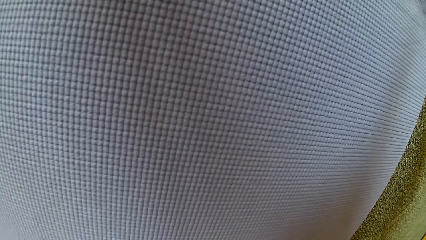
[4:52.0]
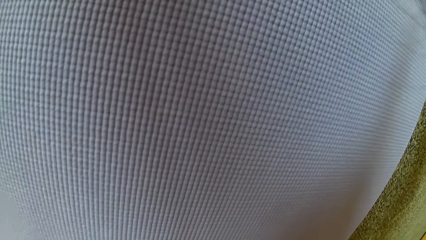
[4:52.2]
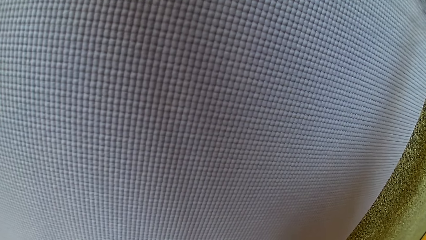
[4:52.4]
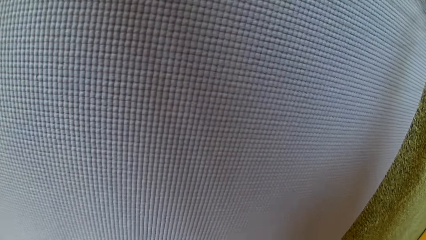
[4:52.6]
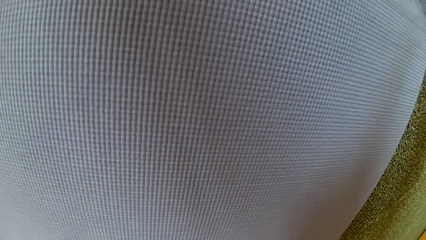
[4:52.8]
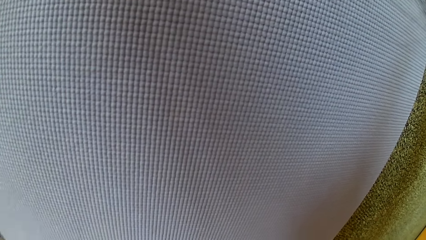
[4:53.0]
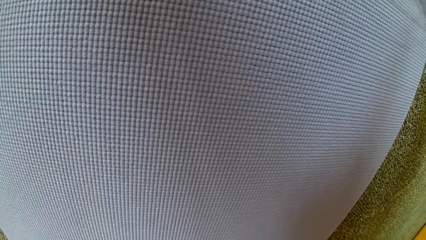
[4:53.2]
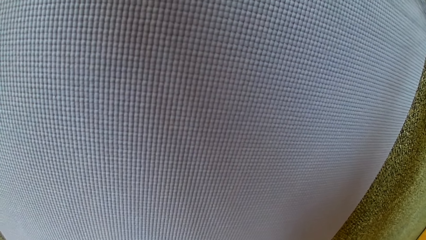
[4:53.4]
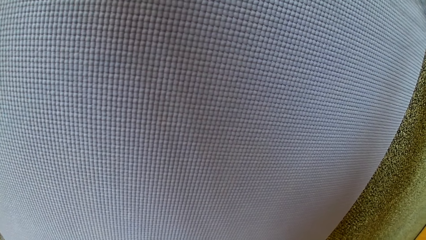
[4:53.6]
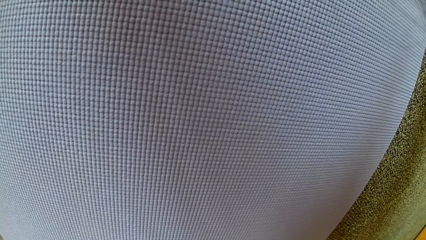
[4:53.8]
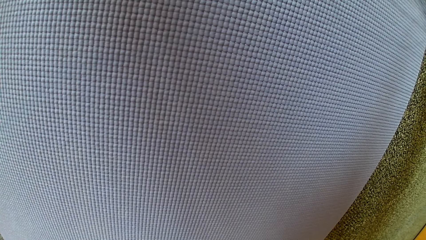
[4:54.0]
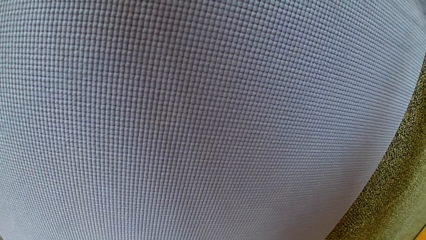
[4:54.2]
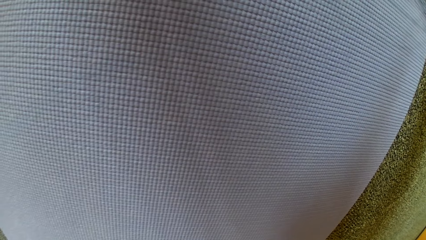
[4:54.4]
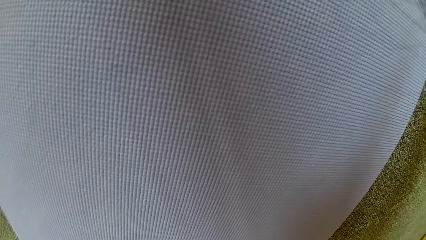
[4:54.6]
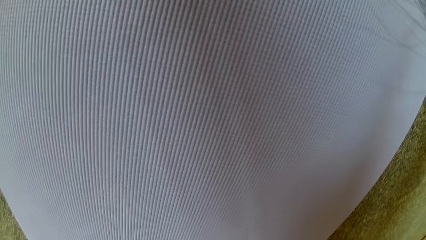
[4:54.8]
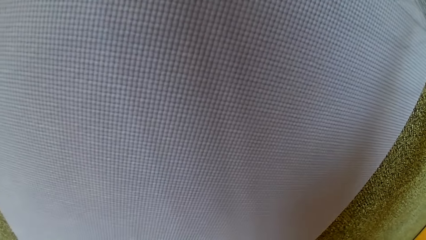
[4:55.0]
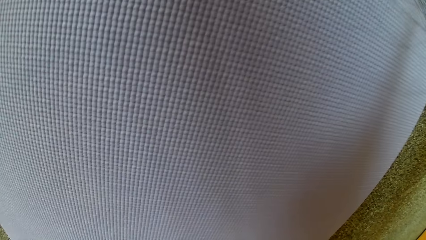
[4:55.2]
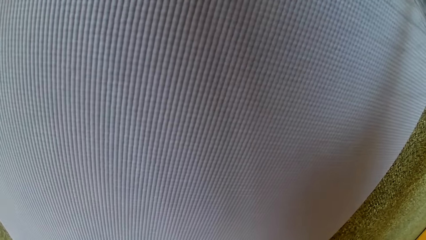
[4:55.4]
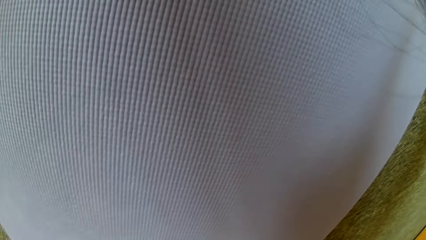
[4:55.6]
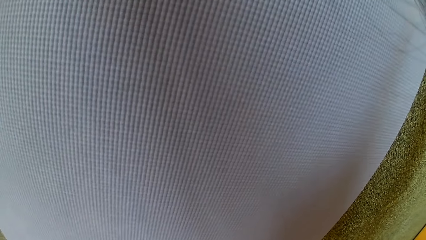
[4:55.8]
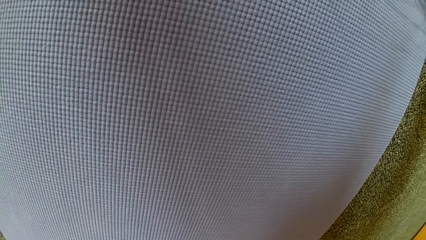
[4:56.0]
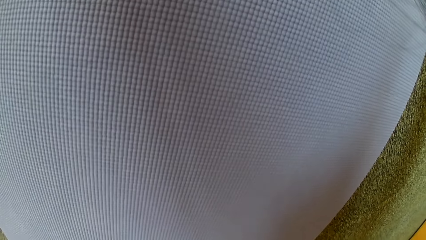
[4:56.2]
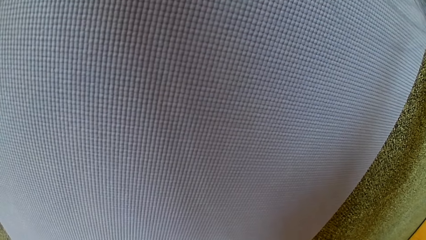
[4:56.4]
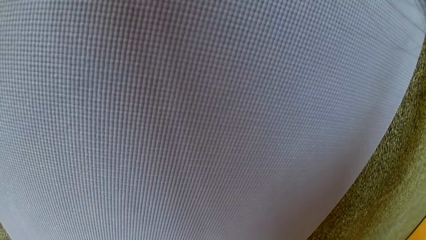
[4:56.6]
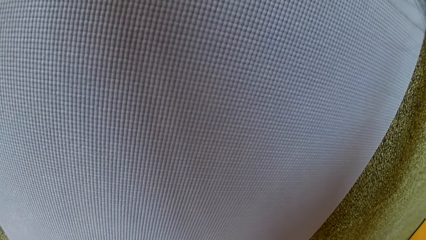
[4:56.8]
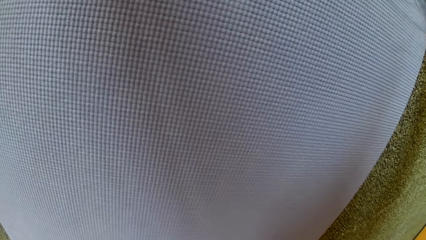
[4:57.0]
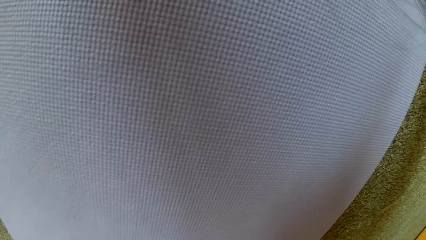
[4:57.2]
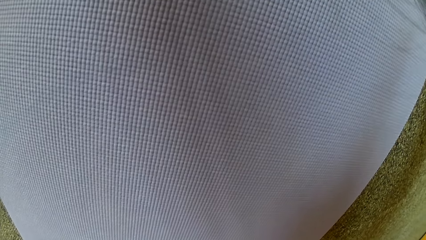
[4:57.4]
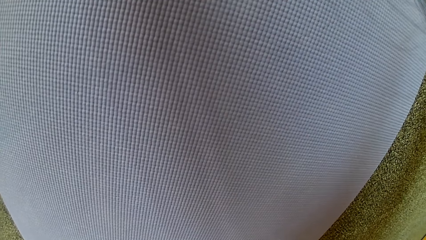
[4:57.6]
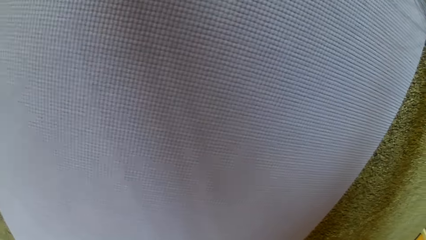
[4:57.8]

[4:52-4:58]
The camera wearer listens to the TV.

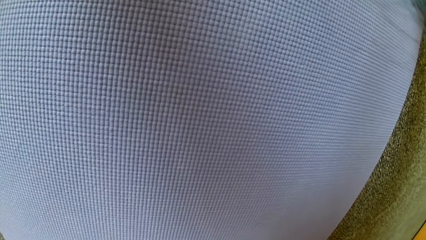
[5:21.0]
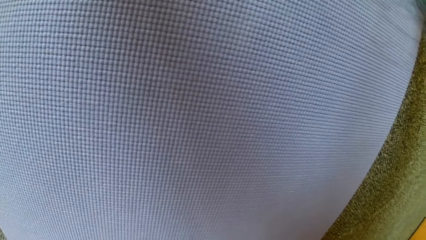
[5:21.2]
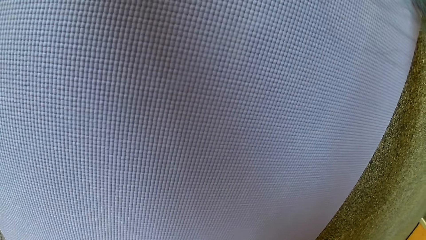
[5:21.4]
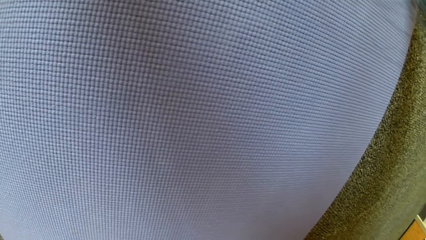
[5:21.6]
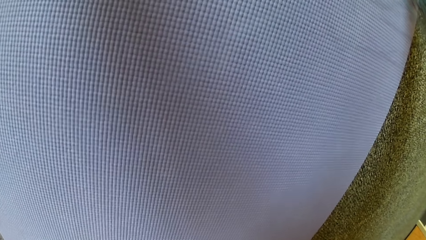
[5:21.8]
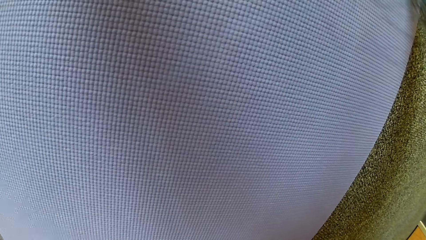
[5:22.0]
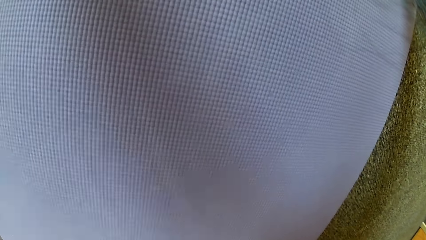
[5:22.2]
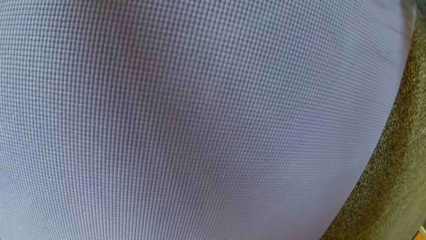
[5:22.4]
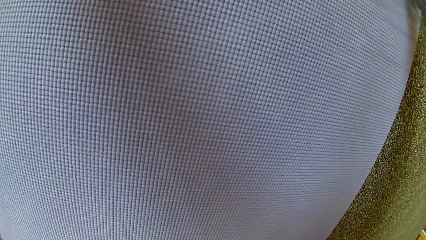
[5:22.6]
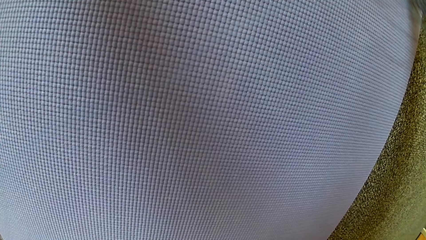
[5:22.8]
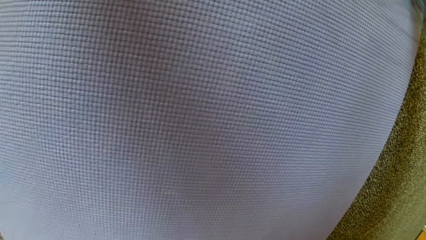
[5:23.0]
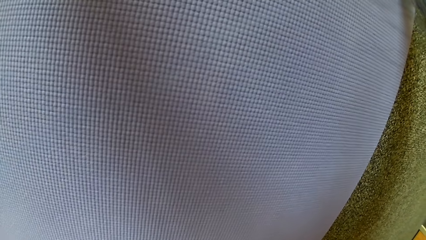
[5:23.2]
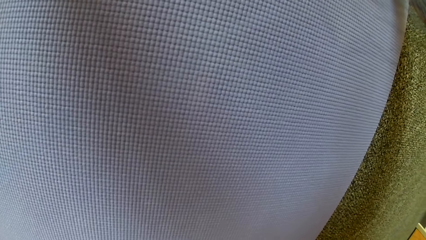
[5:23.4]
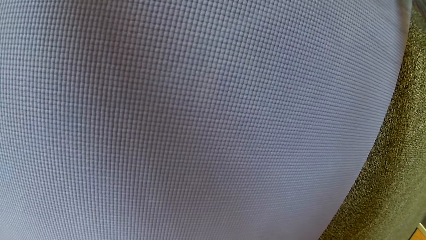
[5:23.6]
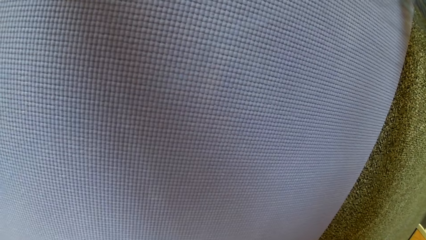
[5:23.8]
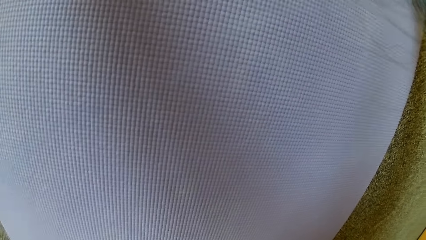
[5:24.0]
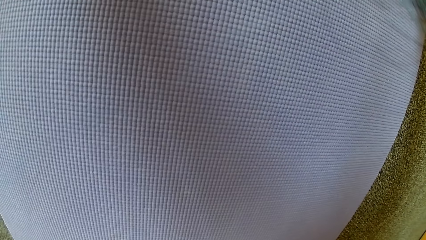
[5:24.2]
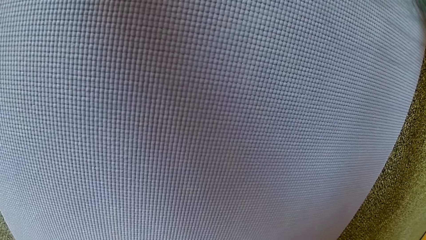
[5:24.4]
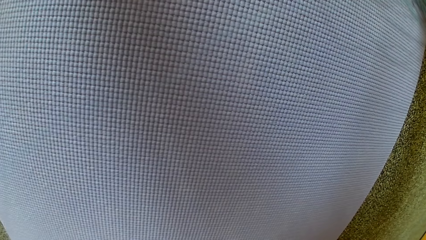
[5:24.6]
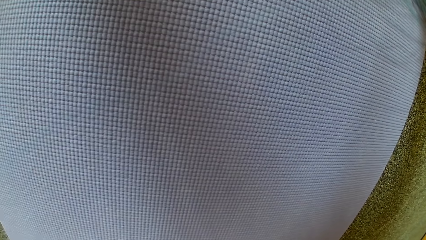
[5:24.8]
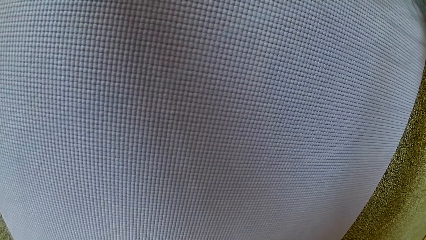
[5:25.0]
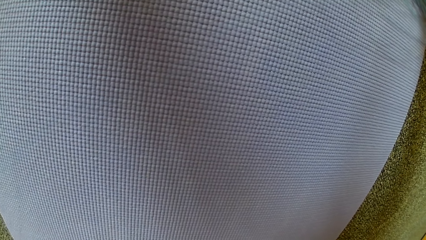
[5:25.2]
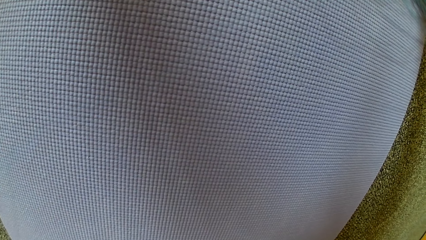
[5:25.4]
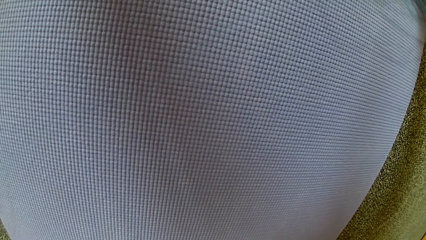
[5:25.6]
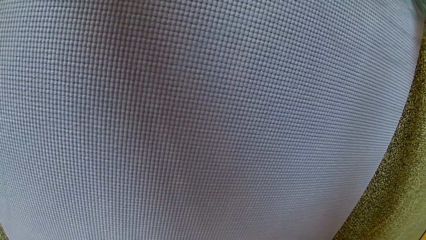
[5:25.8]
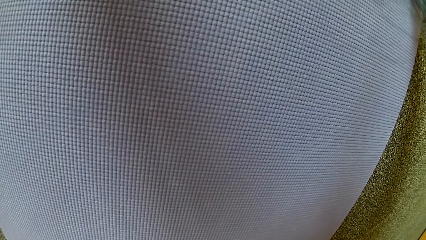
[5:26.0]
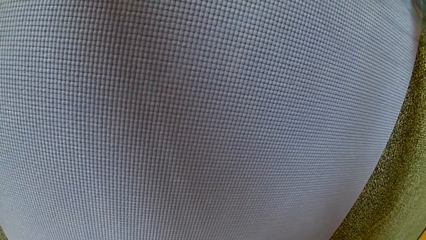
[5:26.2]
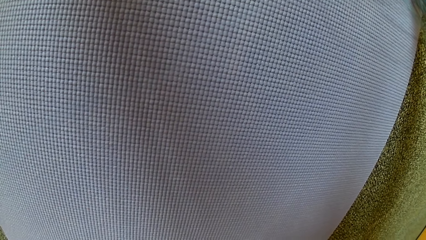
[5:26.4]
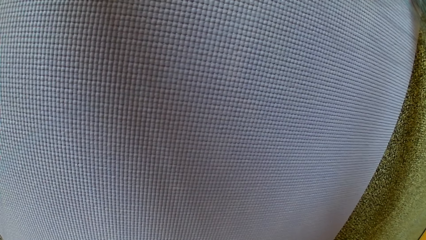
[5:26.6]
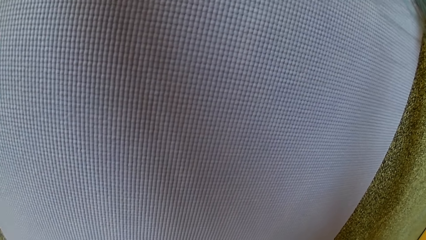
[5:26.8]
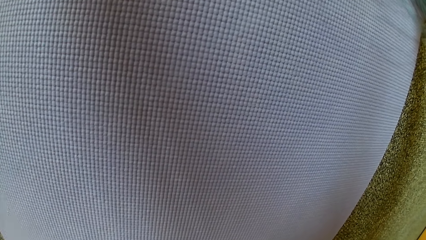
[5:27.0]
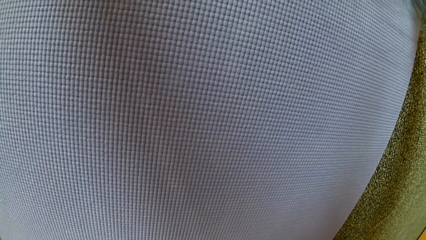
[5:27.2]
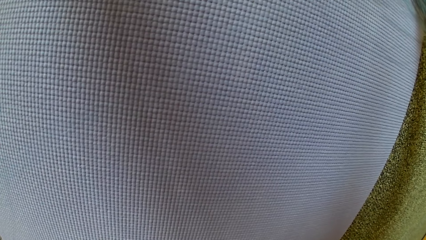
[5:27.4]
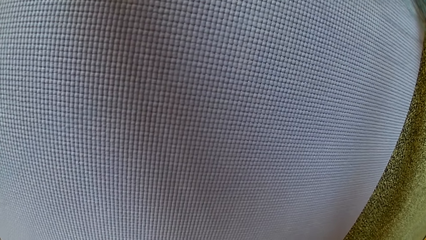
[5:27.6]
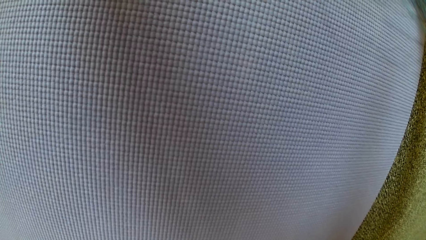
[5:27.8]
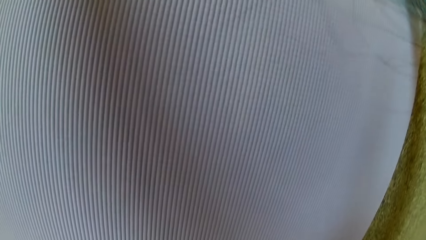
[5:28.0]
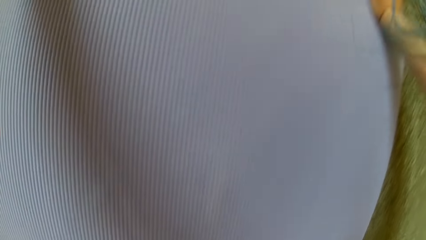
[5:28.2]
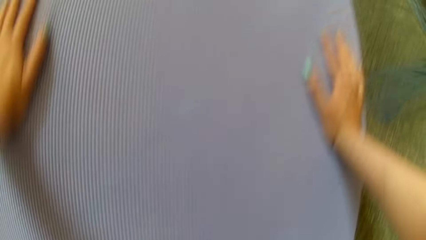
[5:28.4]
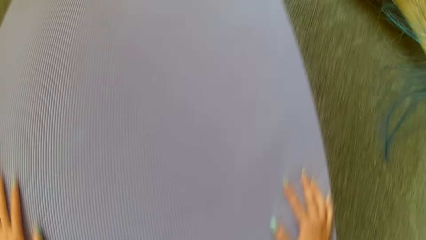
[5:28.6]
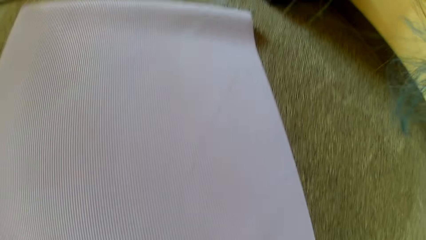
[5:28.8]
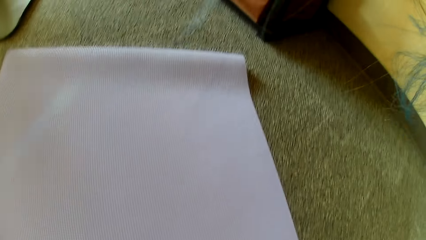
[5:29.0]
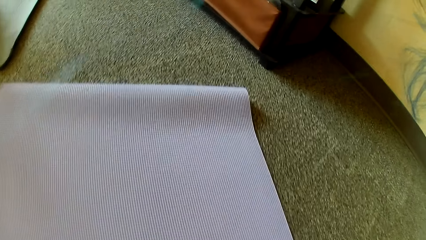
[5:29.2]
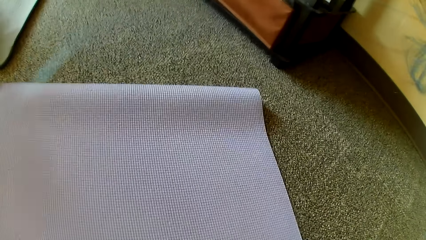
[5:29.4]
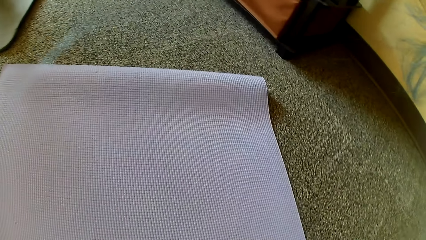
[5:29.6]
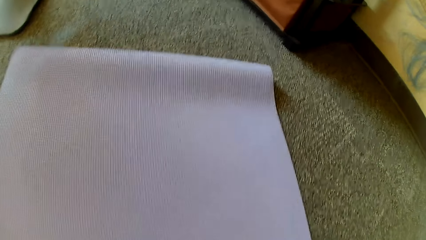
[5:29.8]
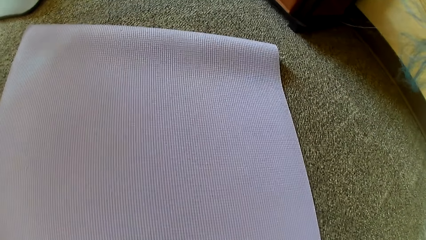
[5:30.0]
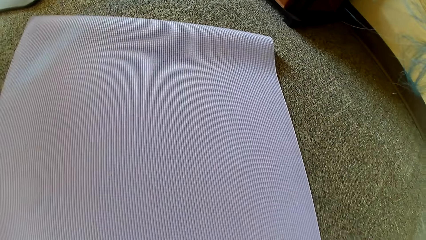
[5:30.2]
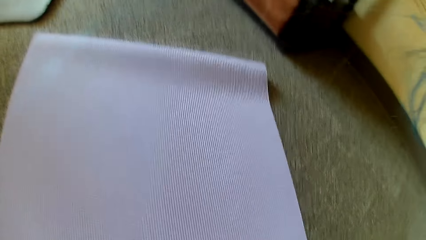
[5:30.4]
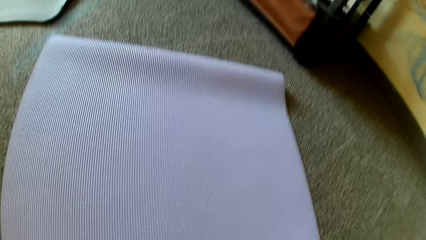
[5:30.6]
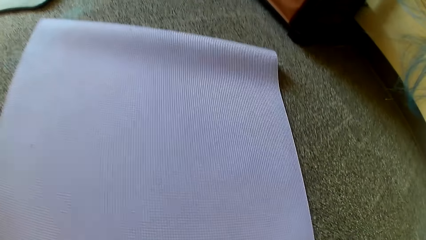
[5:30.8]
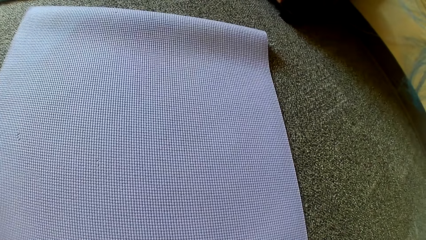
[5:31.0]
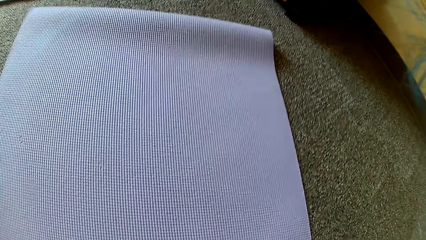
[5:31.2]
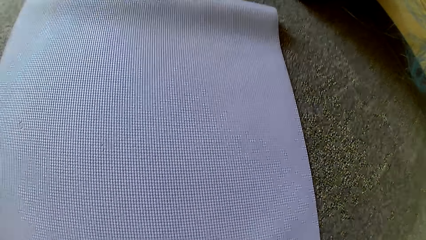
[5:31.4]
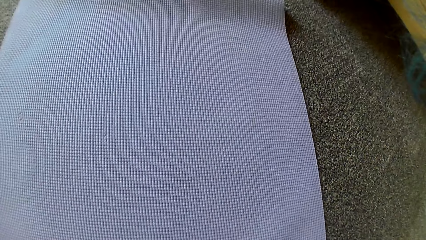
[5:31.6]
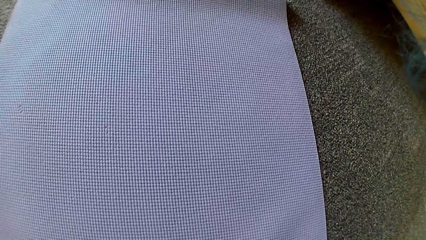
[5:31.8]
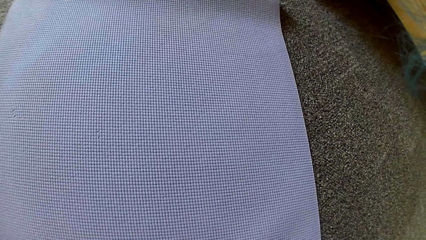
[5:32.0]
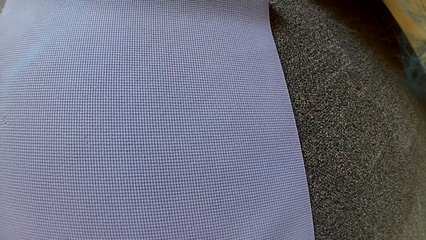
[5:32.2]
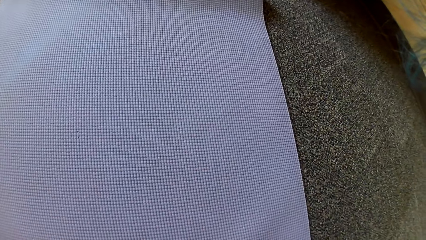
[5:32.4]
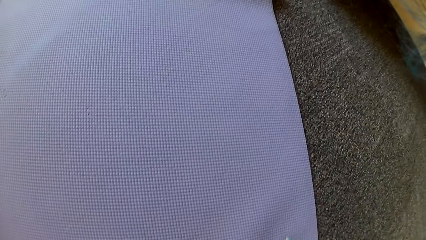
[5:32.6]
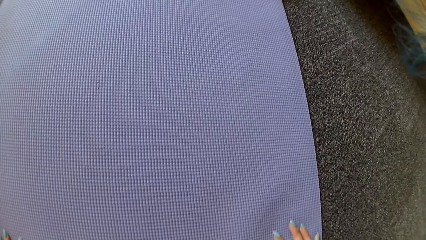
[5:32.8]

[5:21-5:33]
The camera wearer talks while looking at the mat. She puts her hands on the mat.
